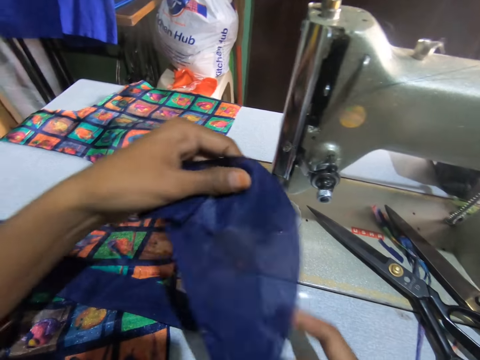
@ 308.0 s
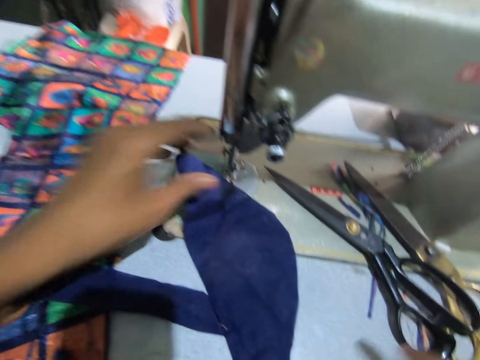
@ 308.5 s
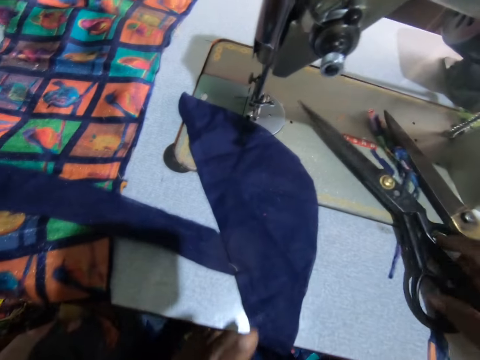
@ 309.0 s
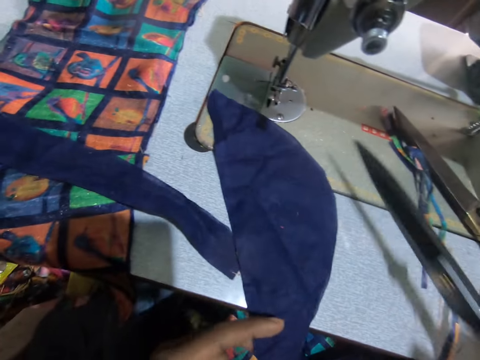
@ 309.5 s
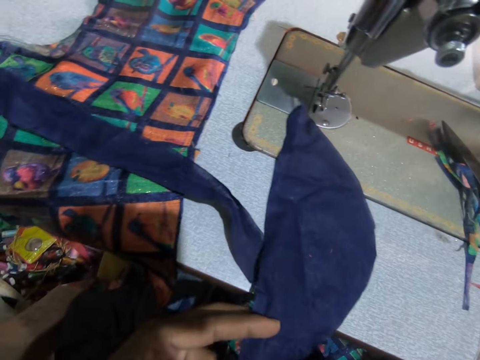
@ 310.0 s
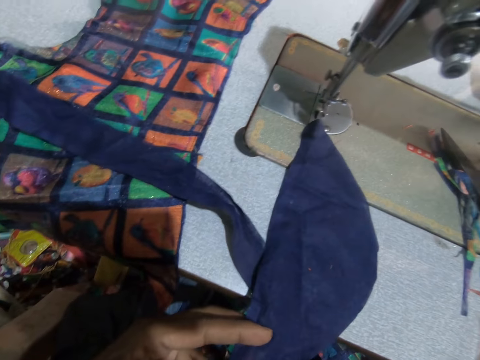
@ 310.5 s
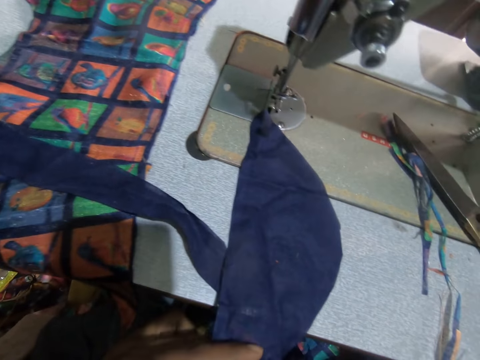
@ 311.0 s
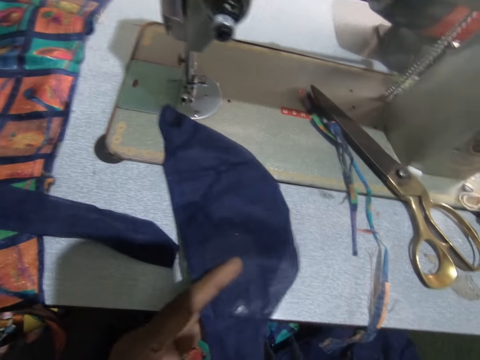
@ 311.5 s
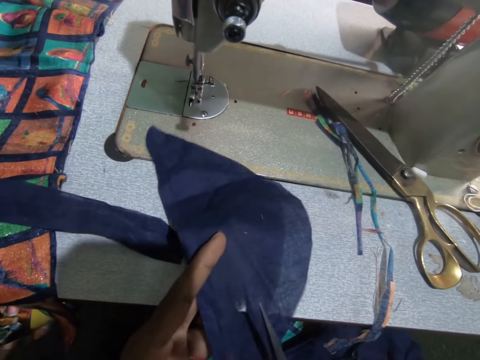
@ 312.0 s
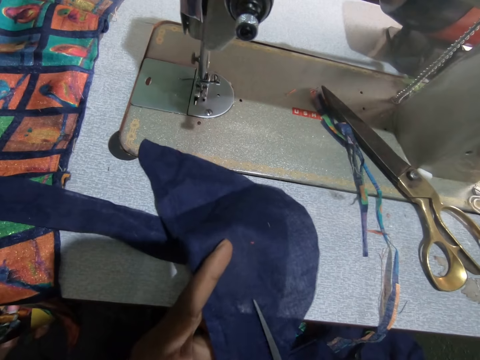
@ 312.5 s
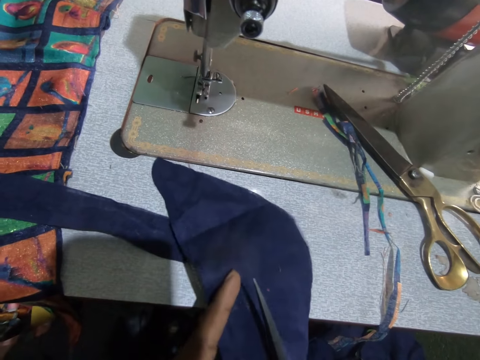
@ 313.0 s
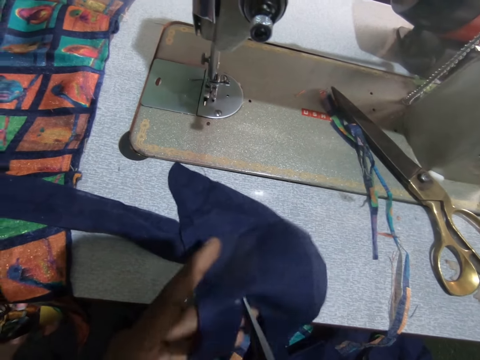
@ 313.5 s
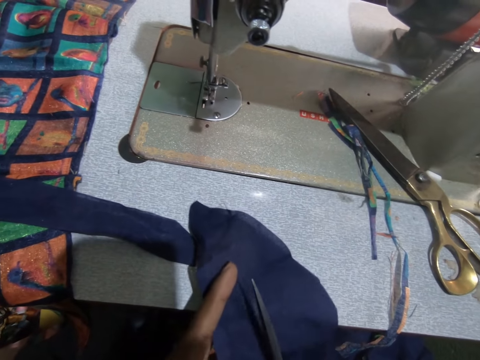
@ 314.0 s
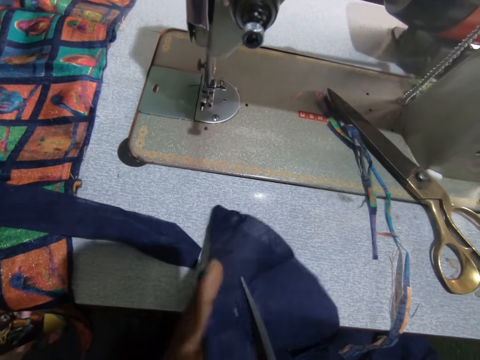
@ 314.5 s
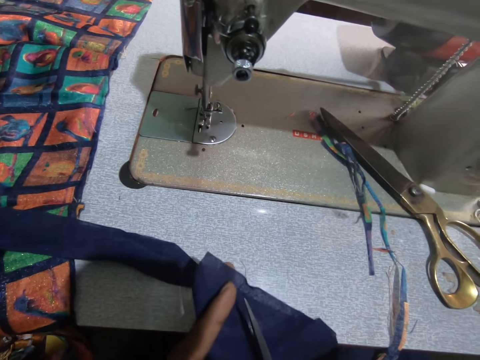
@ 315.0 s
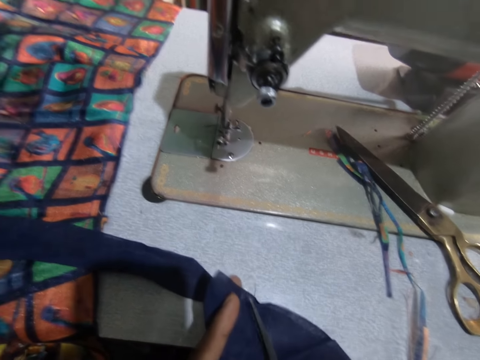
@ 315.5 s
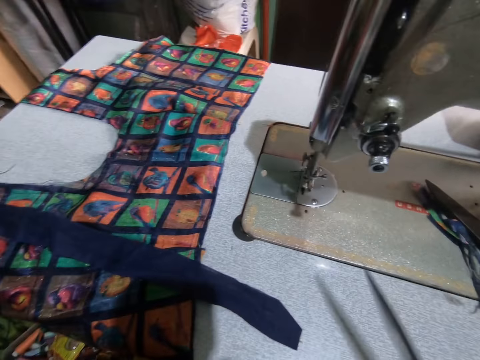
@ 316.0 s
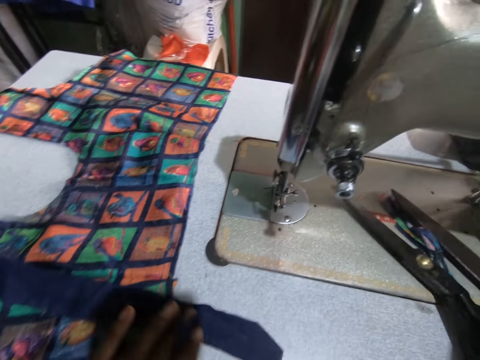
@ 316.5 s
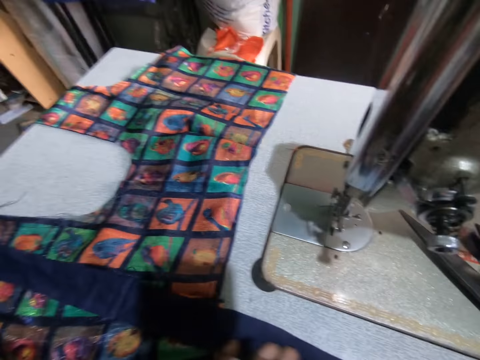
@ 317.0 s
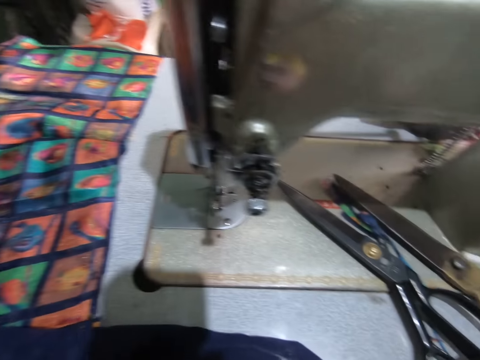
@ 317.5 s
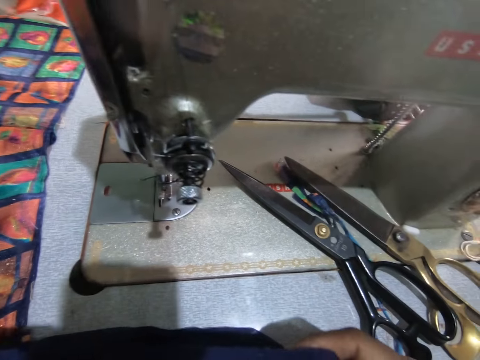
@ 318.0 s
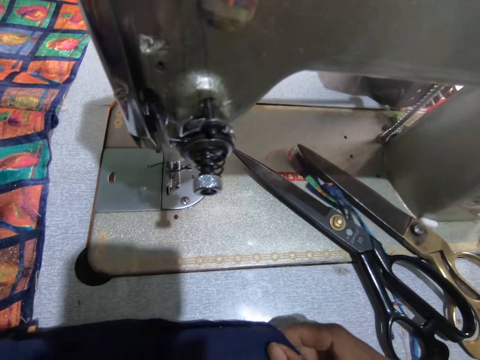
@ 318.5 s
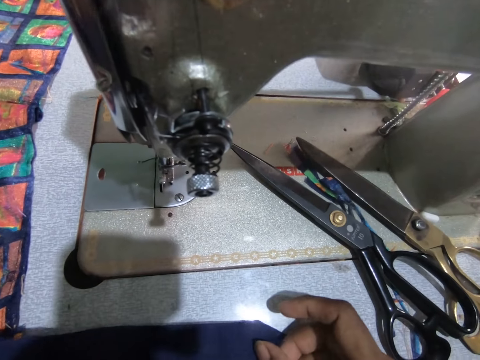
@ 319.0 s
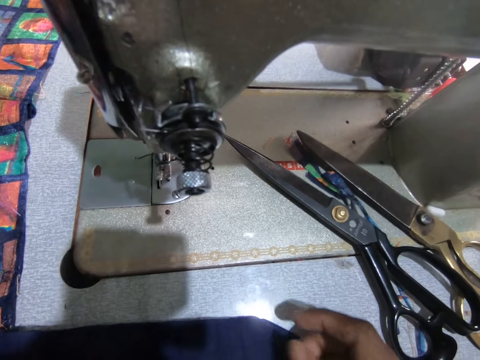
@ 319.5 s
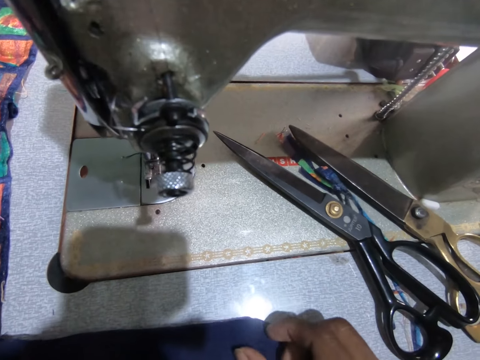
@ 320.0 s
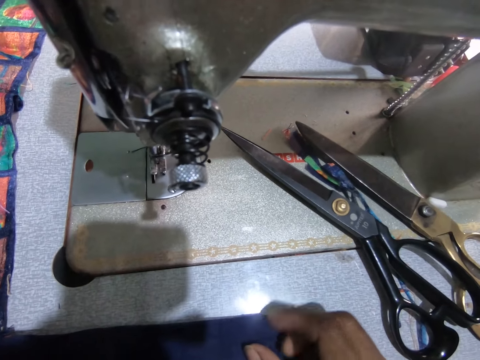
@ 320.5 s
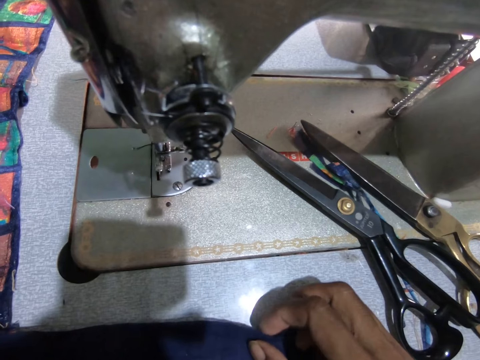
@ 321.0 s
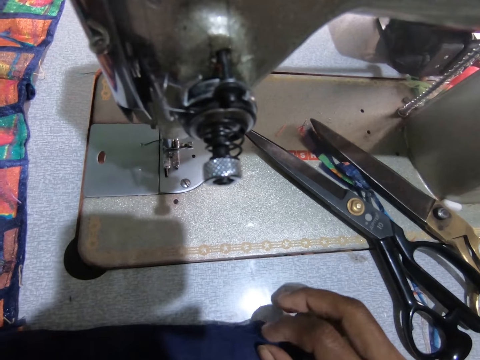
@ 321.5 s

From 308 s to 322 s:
The camera wearer puts down a material. They pick up a scissor with a hand. They carry the scissor. They sew the lining. They cut the material with the scissor. They put down the scissor. They hold the material with a hand.

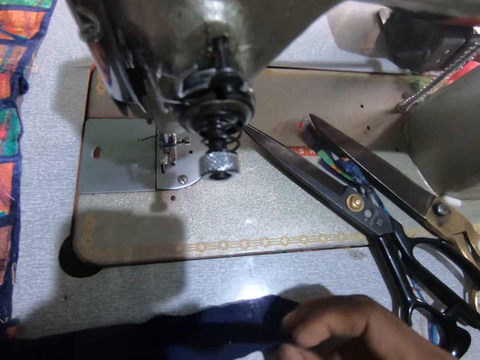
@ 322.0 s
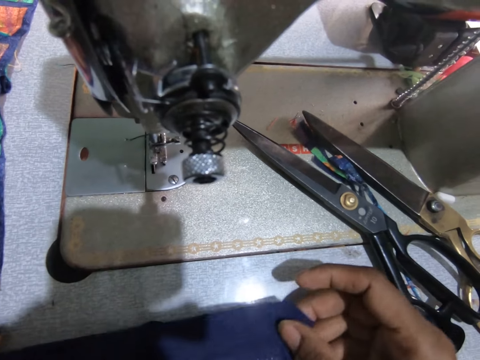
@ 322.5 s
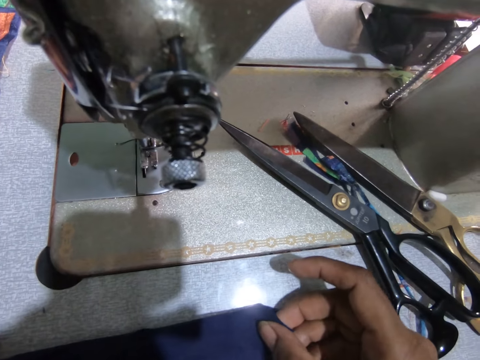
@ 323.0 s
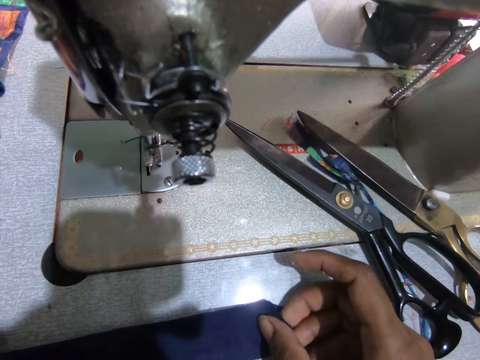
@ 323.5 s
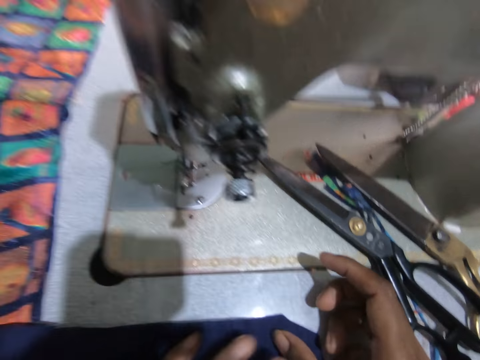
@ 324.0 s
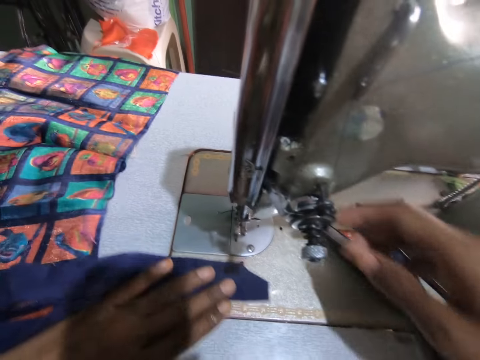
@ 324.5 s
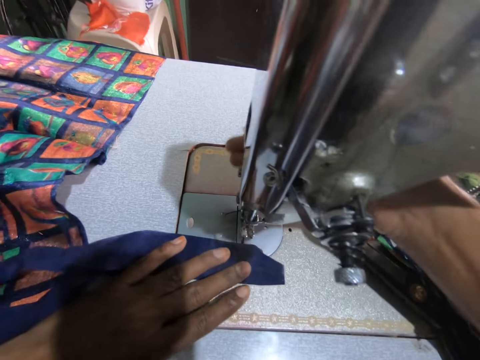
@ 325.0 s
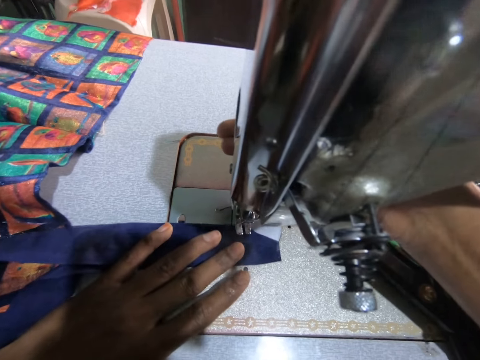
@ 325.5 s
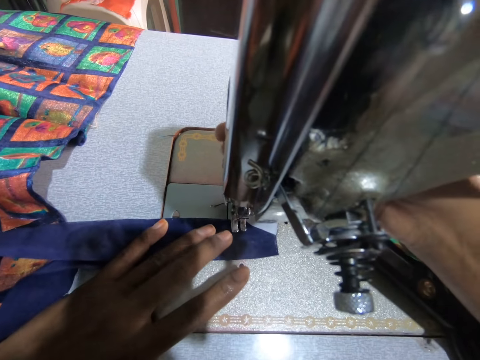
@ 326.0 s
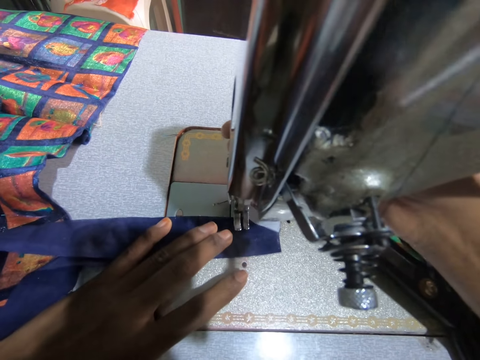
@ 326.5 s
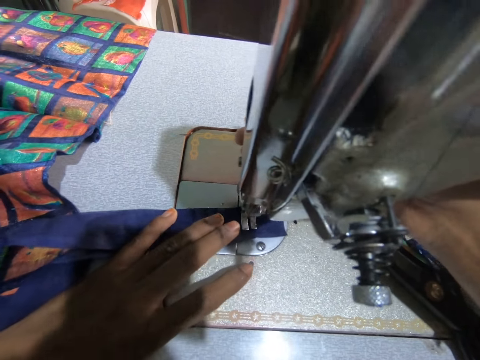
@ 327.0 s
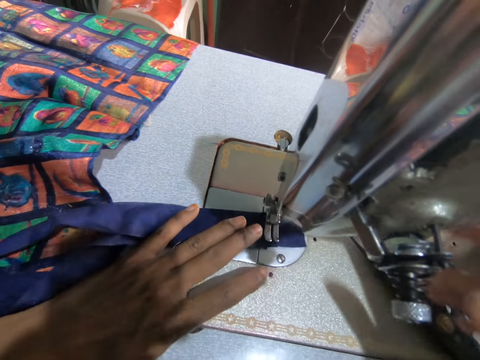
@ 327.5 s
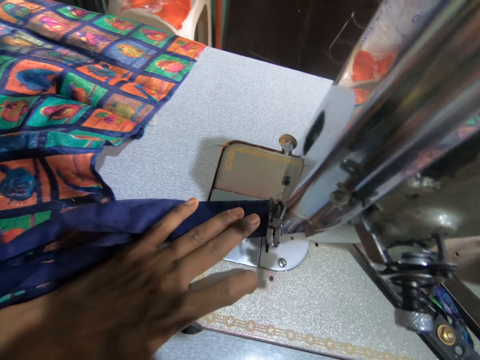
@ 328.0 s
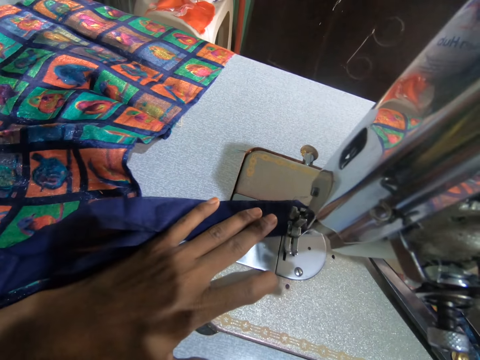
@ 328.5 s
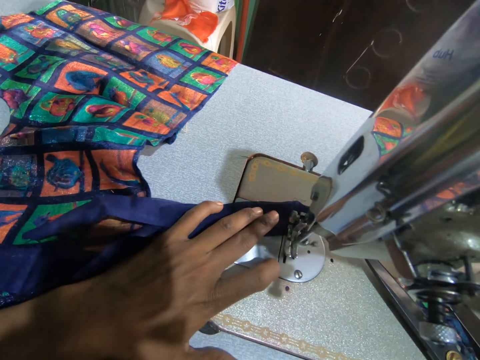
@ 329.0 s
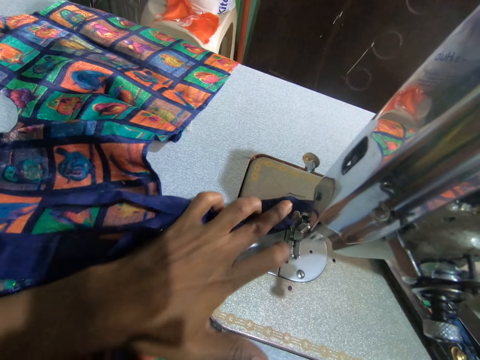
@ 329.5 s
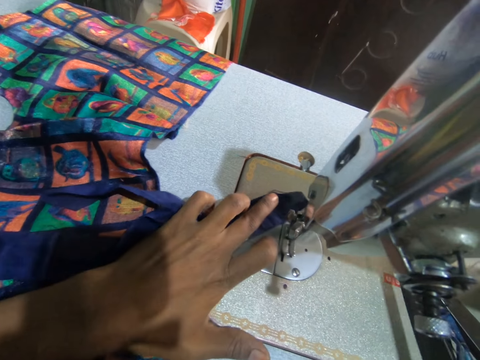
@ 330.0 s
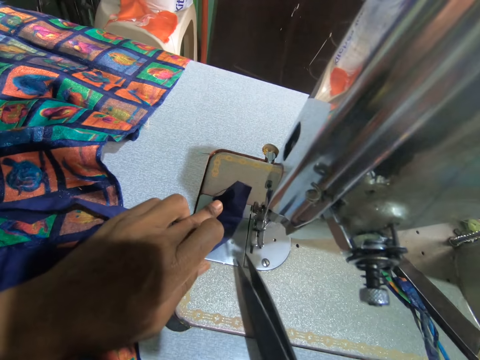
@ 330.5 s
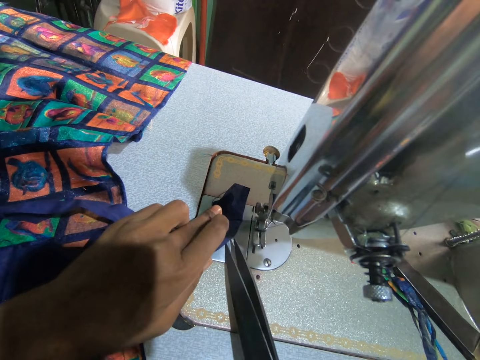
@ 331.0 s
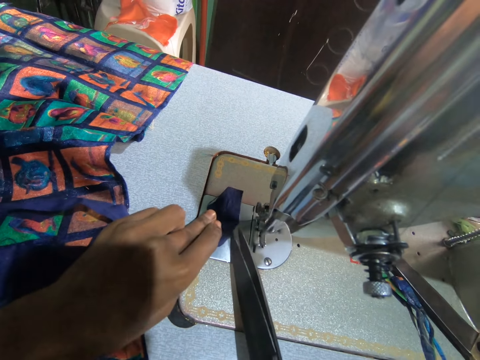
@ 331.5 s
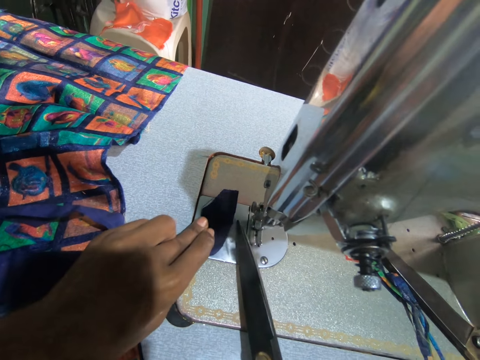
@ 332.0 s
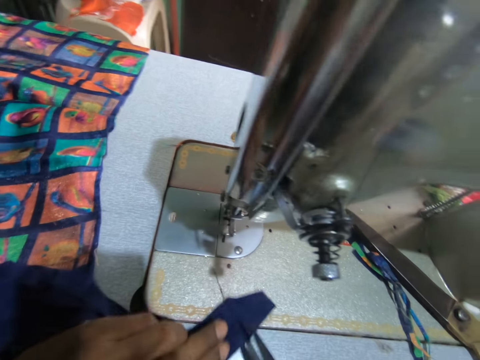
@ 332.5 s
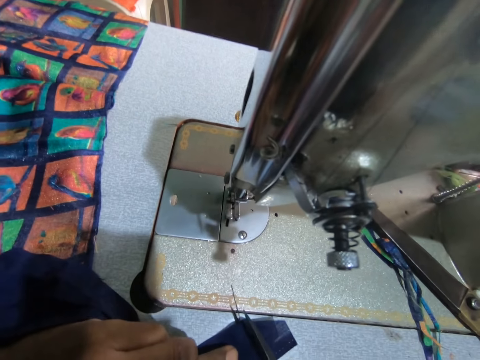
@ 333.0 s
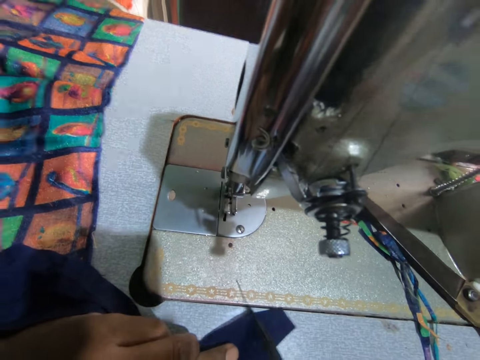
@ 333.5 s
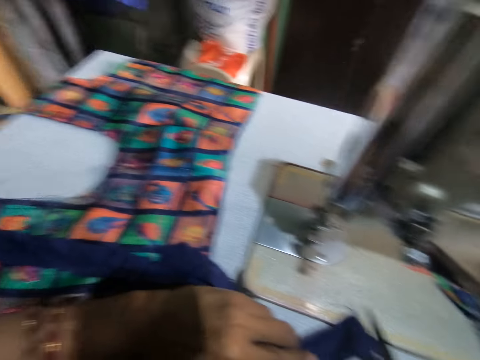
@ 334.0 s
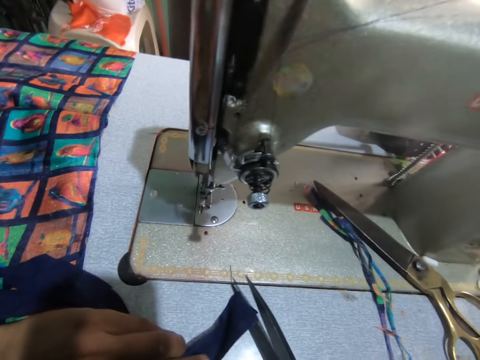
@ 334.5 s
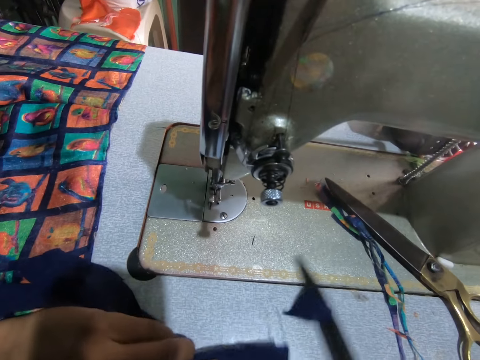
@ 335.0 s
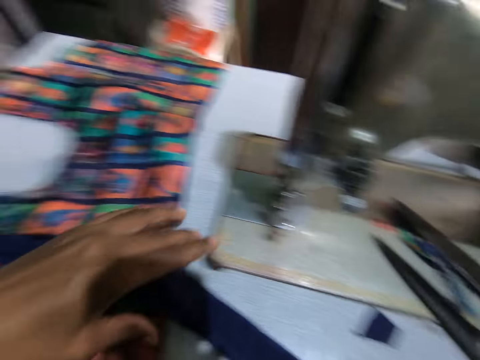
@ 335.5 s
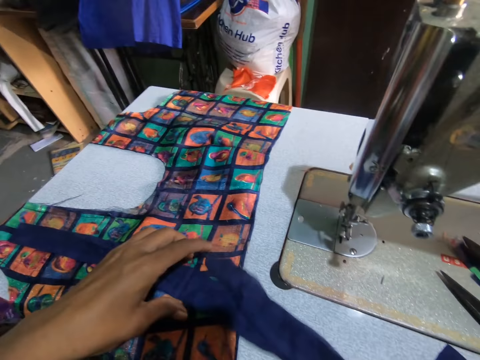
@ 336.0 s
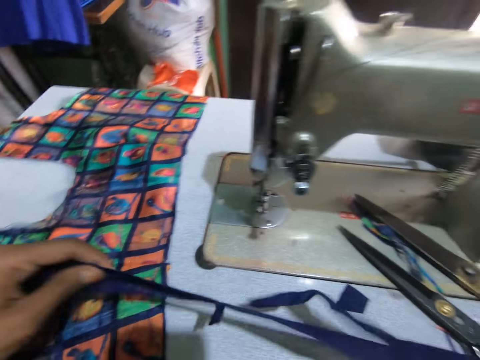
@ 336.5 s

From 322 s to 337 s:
The camera wearer puts materials together. They arrange the lining. They move a presser ball lifter with a hand. They sew the materials with a sewing machine. They pick up a scissor with a hand. They cut a thread with the scissor. They cut a material with the scissor. They put down the scissor.
